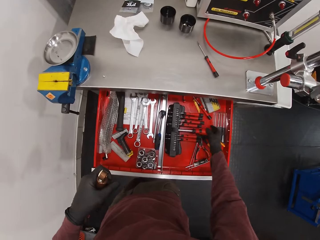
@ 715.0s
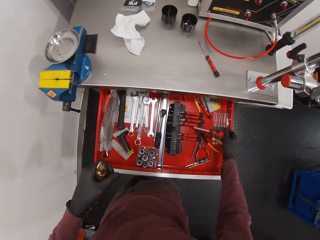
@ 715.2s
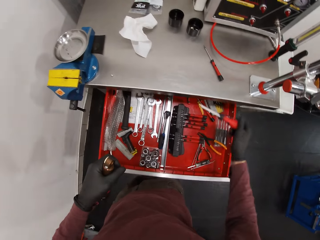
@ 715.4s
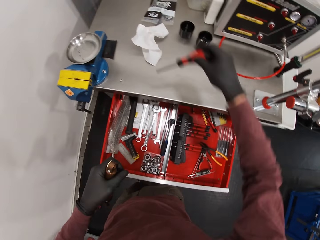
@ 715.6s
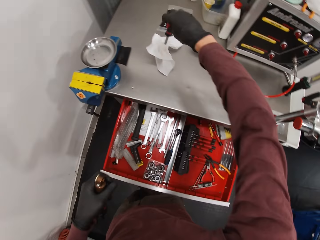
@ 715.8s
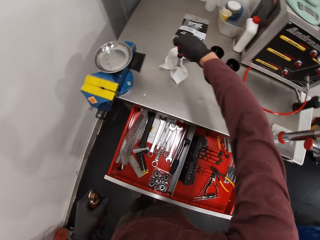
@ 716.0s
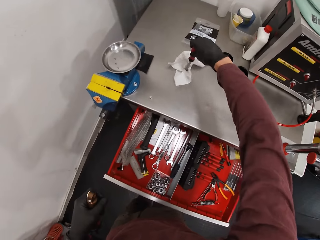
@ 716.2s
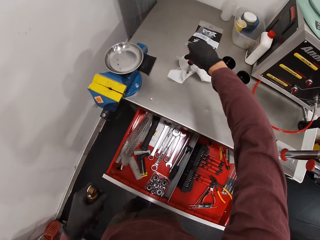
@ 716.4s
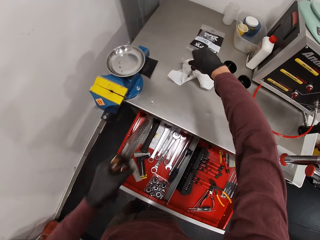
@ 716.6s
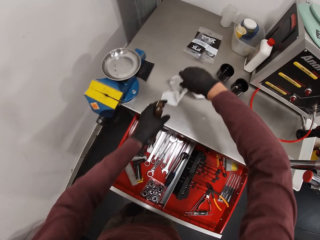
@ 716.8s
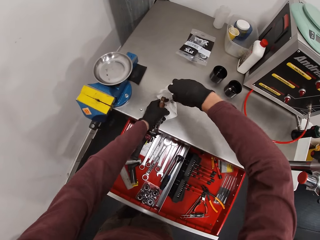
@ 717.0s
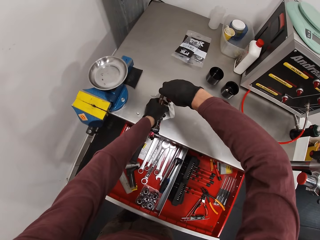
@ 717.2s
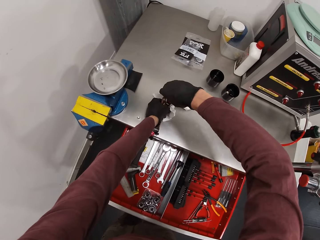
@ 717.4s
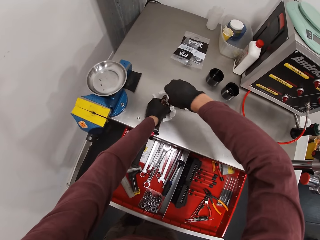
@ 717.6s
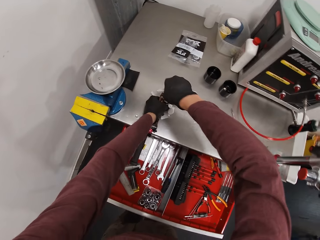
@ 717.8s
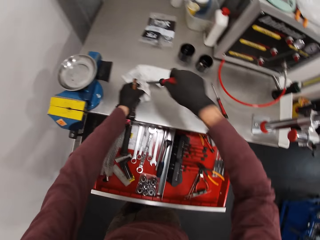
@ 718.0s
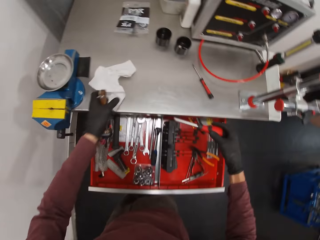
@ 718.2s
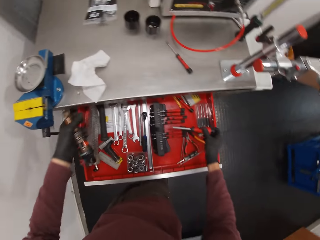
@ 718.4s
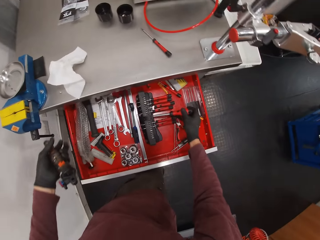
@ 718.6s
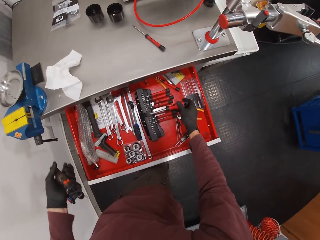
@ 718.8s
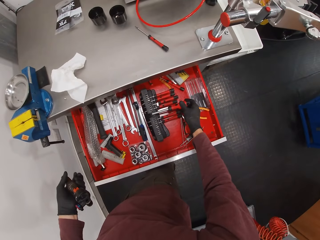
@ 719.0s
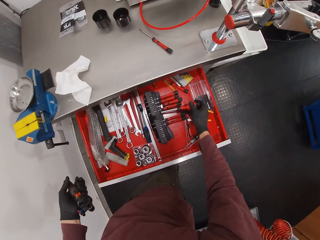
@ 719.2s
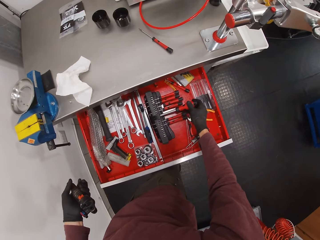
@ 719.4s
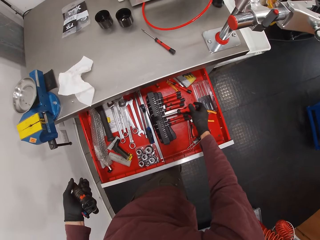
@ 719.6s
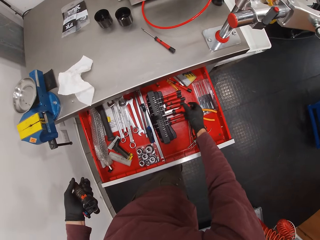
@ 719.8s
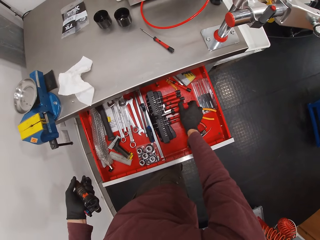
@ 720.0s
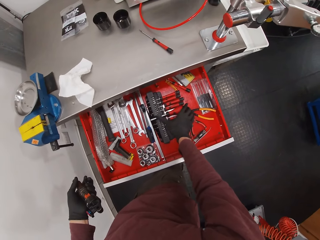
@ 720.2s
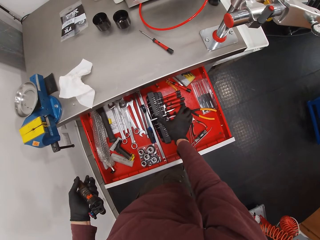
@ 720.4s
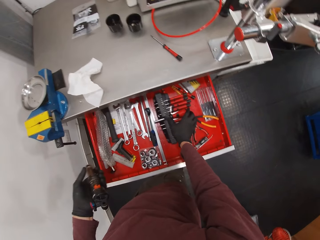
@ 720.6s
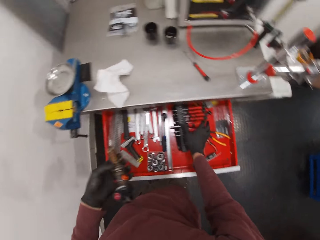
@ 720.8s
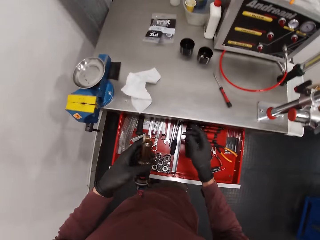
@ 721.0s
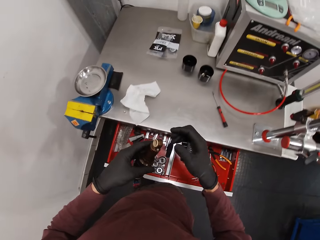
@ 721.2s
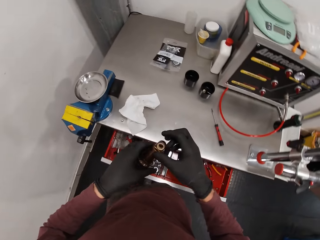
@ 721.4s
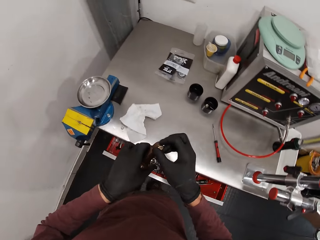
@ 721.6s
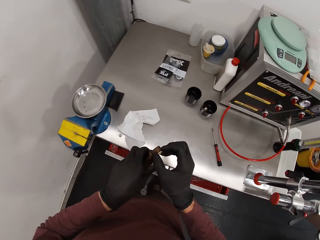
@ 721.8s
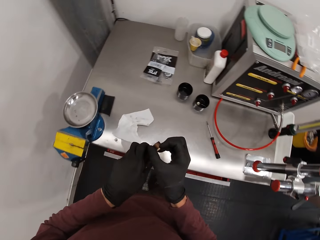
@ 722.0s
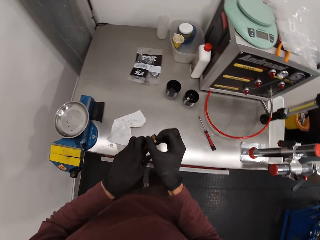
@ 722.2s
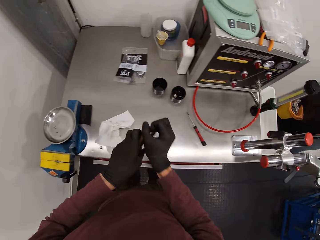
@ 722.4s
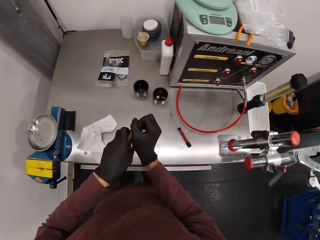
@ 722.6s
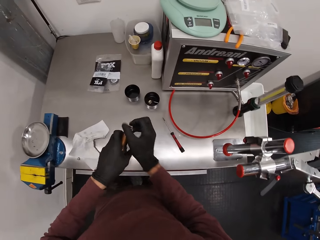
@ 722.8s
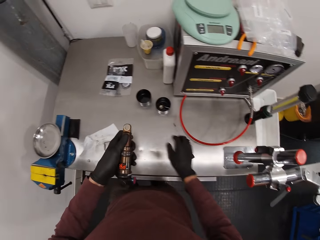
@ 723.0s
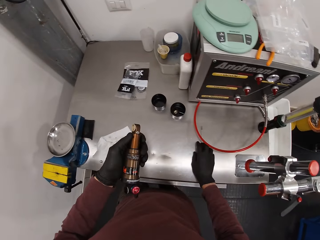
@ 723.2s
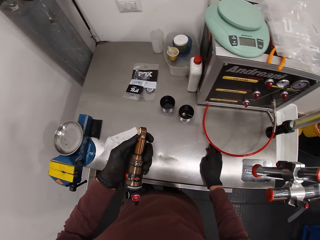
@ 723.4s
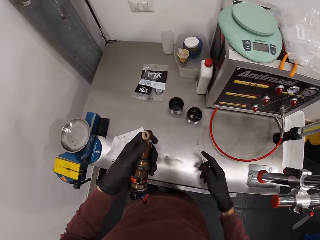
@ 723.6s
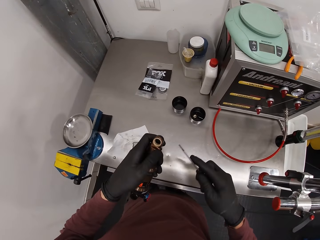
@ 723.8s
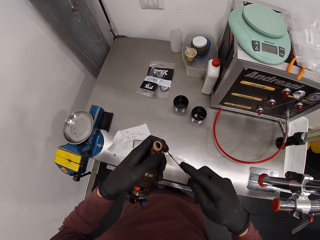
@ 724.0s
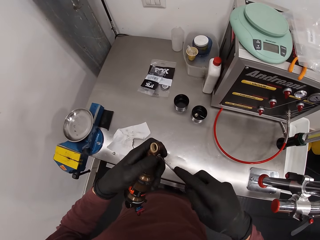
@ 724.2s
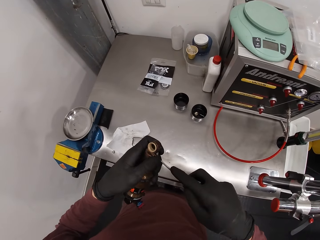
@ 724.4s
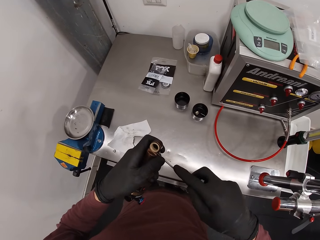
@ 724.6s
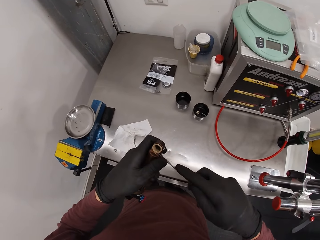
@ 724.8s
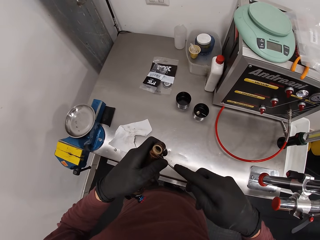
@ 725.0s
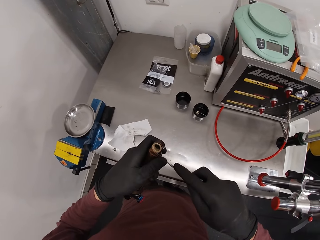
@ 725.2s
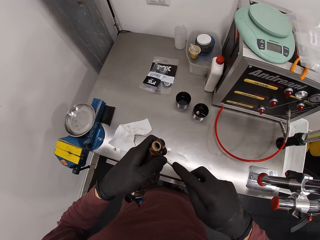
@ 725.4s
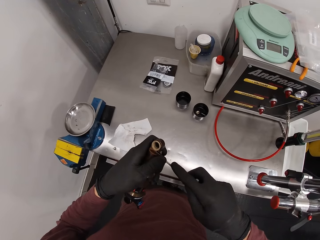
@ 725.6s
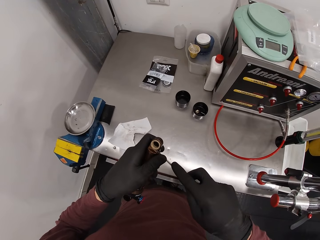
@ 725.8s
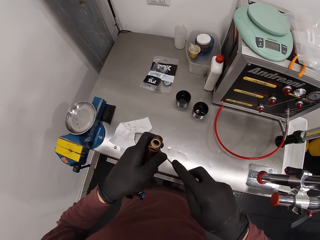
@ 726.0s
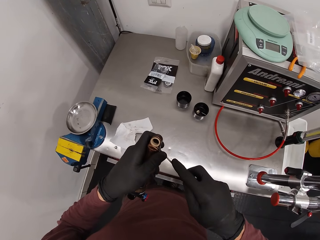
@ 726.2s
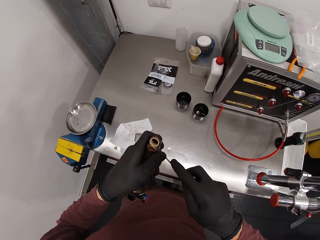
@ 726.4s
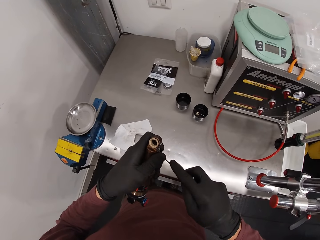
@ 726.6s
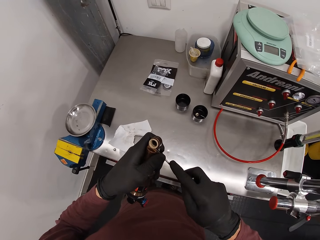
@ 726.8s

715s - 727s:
The camera wearer removes the screwdriver from the drawer with his right hand. He cleans the screwdriver with the serviette with his right hand. He puts the screwdriver on the wipe paper. He keeps the screwdriver inside the drawer with his right hand. He closes the drawer with his knees. He holds something. He takes the screwdriver from the table with his right hand. He removes something.

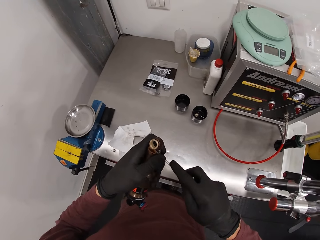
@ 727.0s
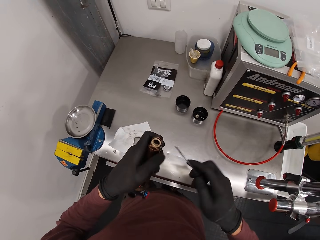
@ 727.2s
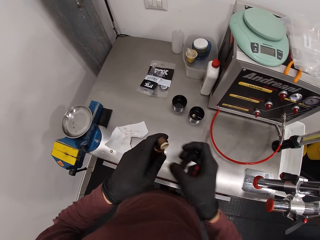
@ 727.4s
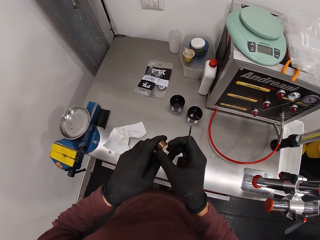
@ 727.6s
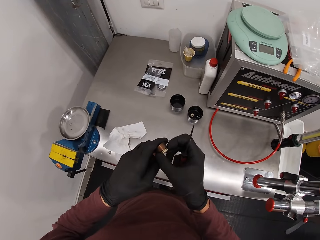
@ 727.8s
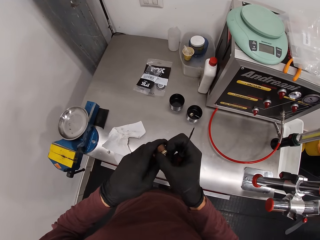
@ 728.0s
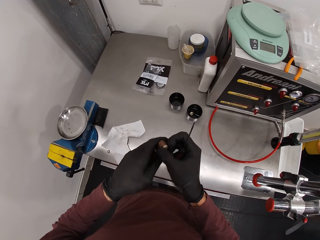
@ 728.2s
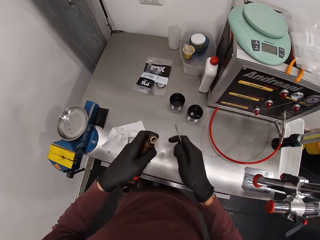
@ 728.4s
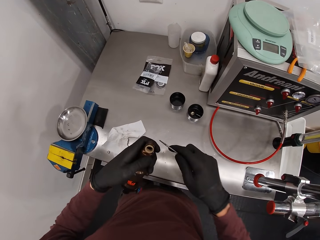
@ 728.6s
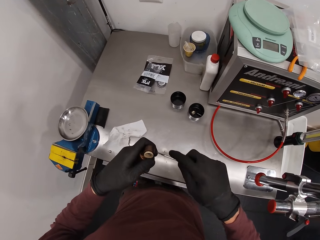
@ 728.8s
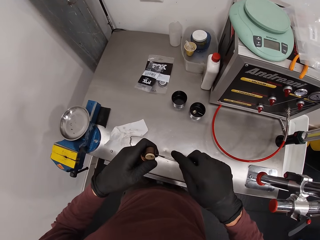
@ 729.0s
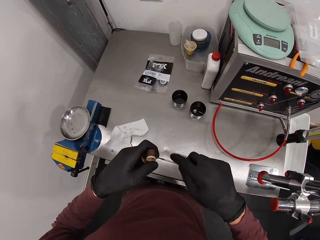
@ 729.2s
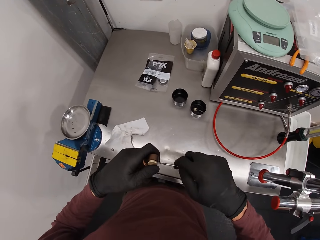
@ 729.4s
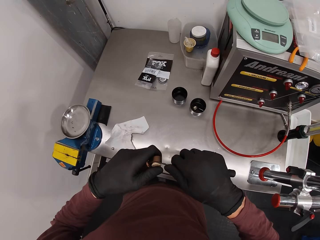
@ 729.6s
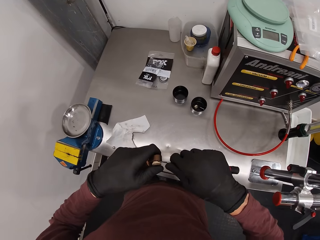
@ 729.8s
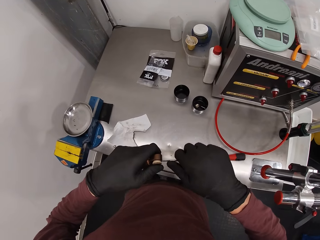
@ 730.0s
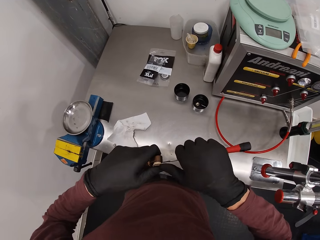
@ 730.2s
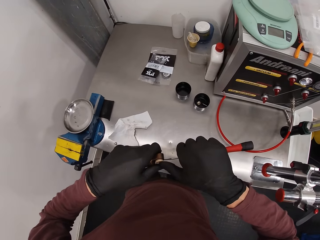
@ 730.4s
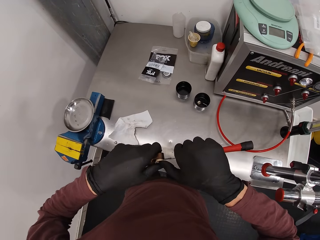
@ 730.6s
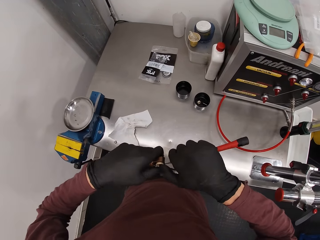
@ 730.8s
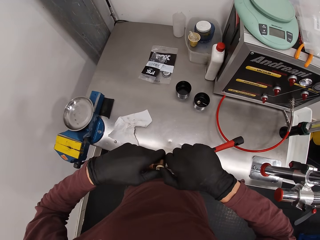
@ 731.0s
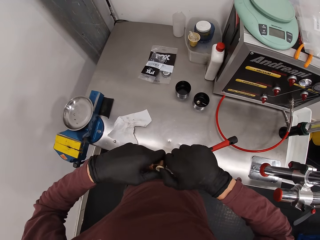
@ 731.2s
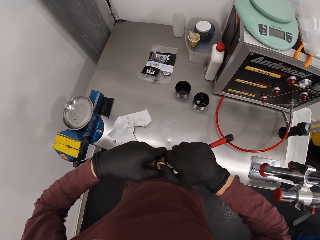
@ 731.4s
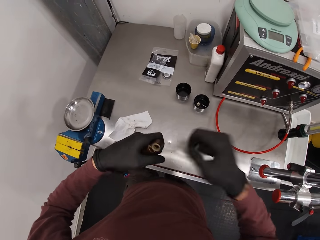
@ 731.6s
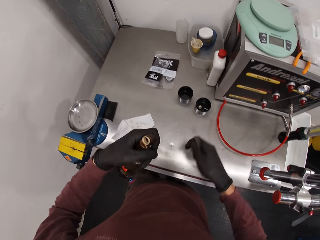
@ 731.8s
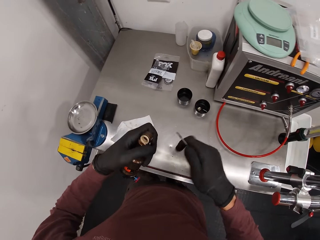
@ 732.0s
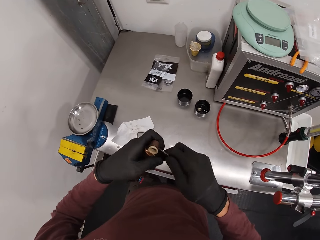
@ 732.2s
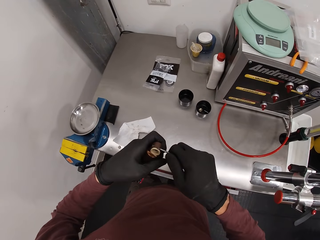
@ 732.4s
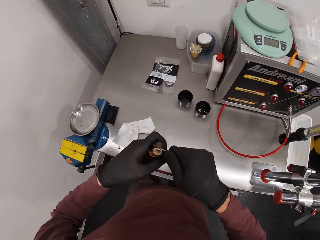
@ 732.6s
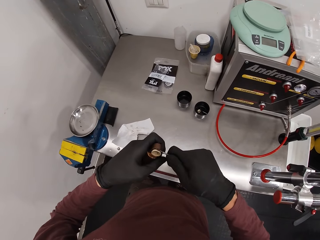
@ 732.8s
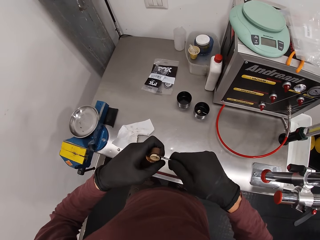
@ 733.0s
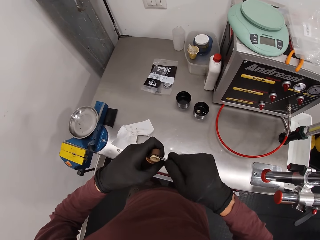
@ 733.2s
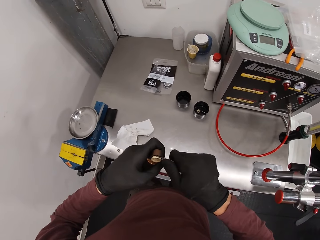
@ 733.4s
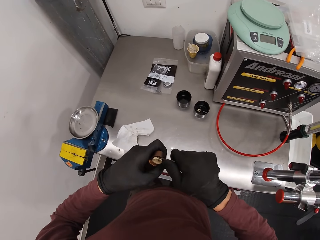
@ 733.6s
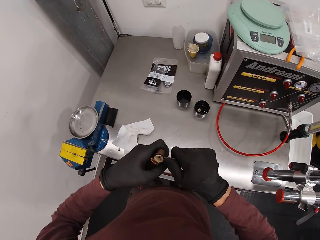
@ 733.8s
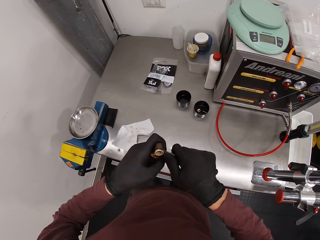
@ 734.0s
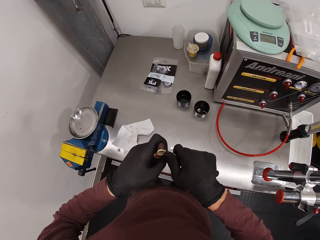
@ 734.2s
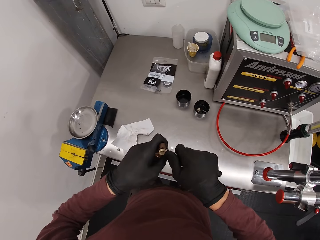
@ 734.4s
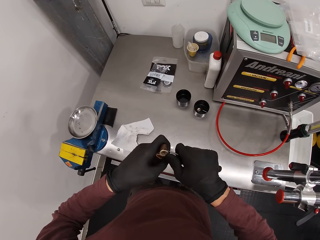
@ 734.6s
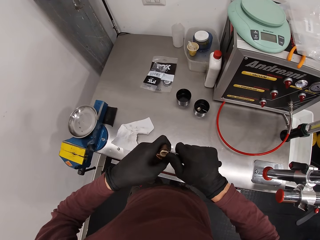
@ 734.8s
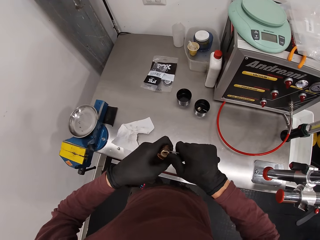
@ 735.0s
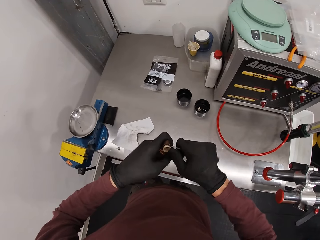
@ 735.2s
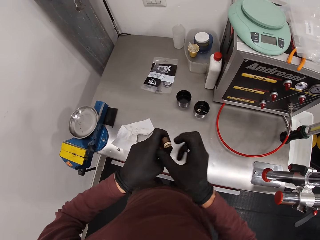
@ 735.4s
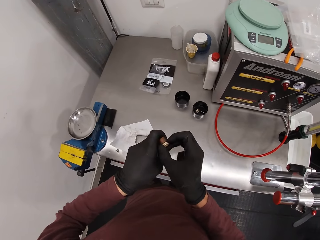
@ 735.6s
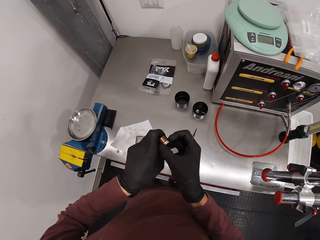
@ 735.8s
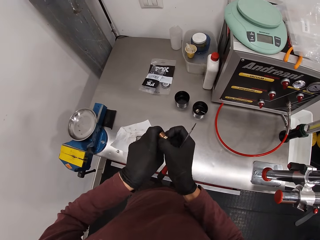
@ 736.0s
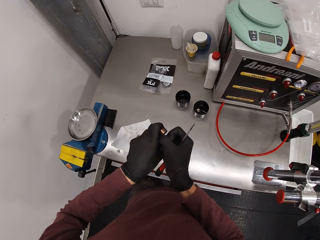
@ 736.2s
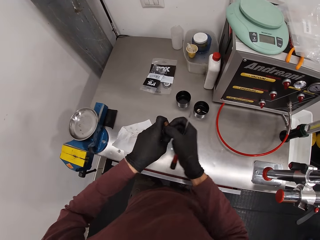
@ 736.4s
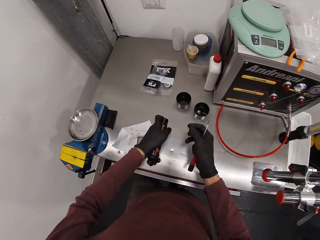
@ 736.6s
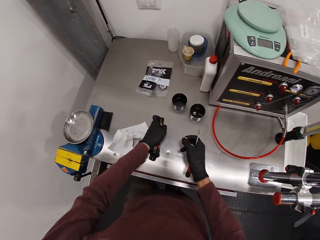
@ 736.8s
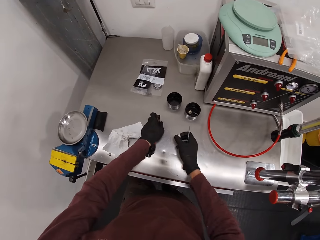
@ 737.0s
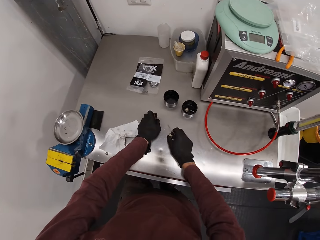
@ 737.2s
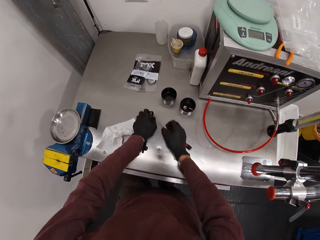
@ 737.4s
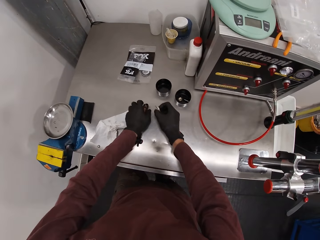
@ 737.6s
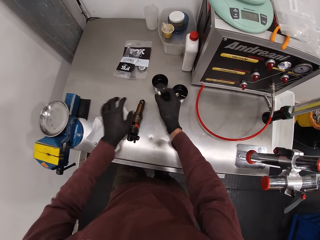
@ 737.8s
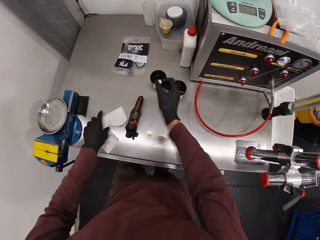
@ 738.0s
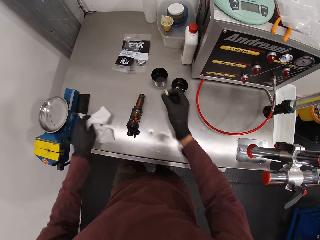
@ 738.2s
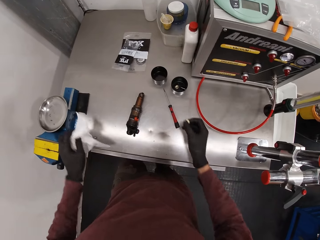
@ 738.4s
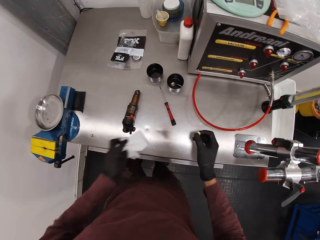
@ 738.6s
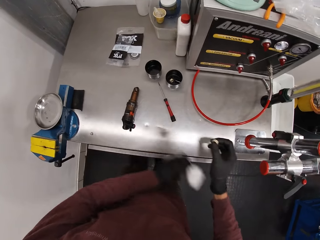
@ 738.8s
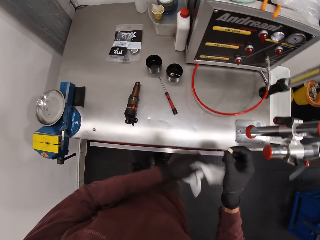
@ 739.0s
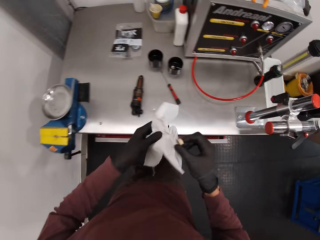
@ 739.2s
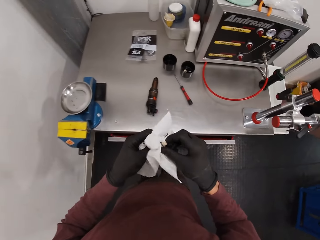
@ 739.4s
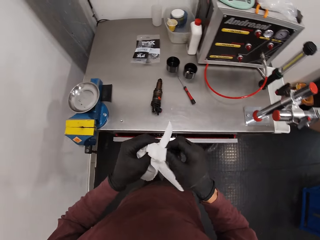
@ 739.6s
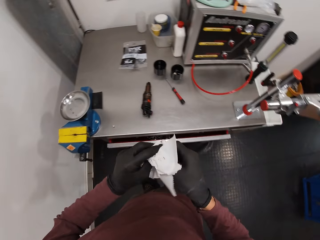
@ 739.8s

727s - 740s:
The camera wearer removes something with the hand. He removes a part of the fox float with the screwdriver in his right hand. He removes something with the hand. He drops the fox float on the table with his left hand. He drops the screwdriver on the table with his right hand. He takes the serviette from the table with his left hand. He holds the wipe towel.
